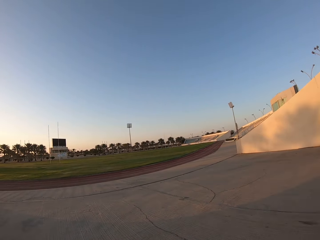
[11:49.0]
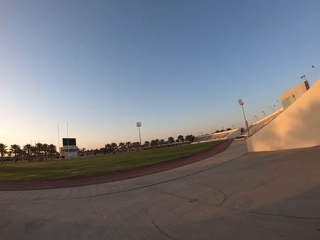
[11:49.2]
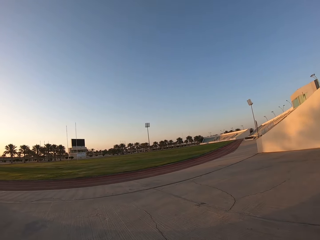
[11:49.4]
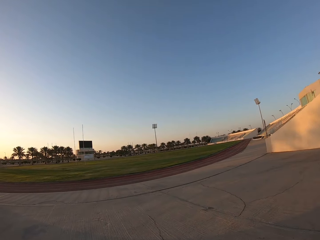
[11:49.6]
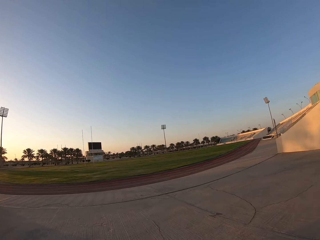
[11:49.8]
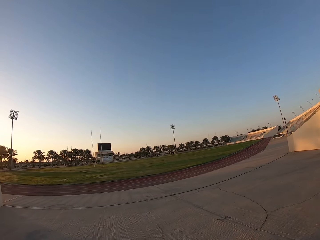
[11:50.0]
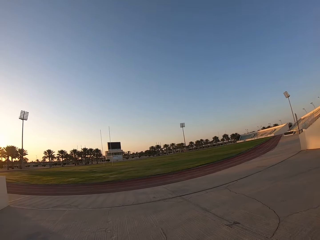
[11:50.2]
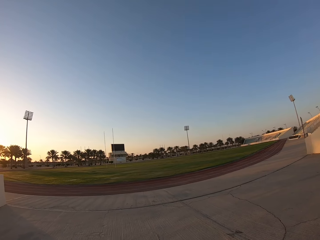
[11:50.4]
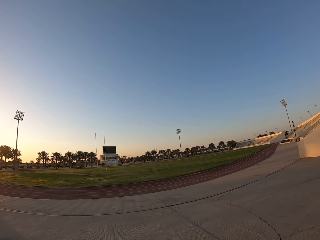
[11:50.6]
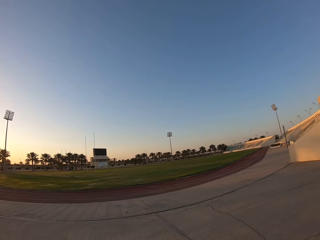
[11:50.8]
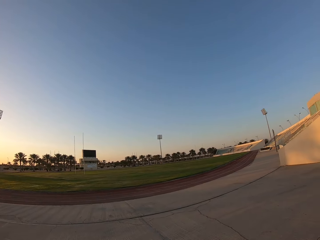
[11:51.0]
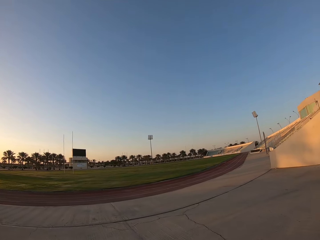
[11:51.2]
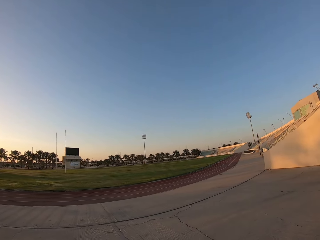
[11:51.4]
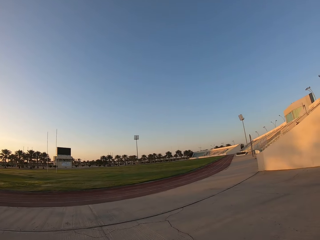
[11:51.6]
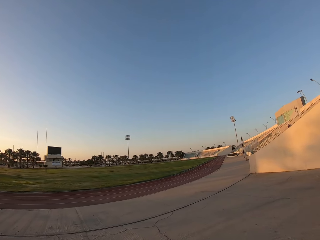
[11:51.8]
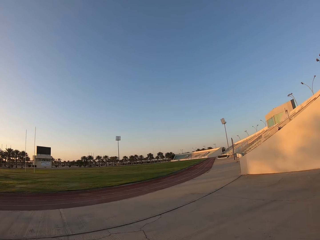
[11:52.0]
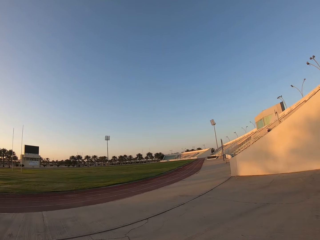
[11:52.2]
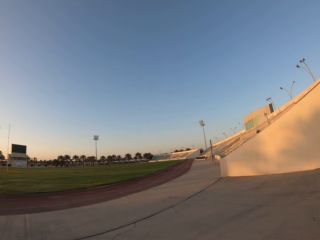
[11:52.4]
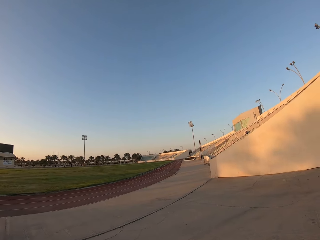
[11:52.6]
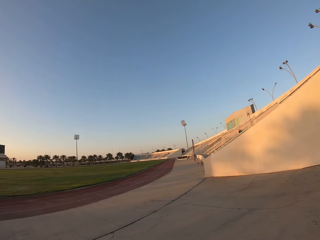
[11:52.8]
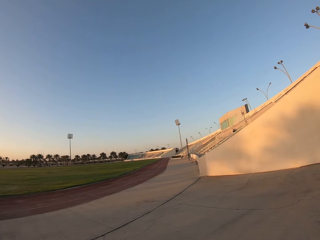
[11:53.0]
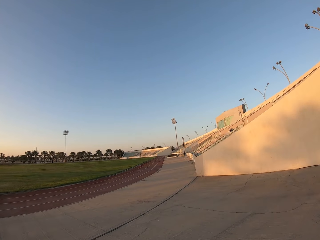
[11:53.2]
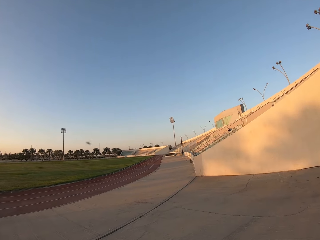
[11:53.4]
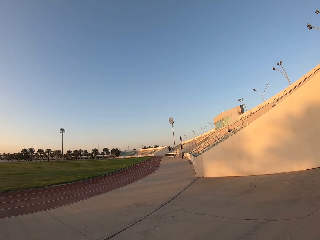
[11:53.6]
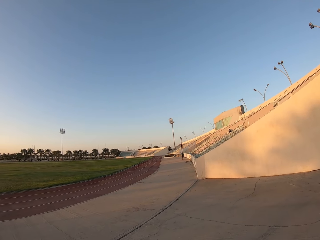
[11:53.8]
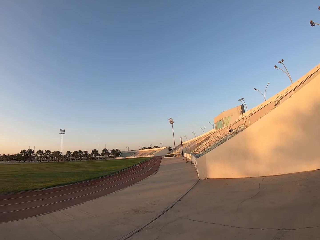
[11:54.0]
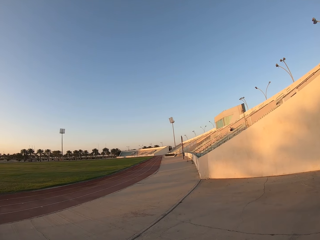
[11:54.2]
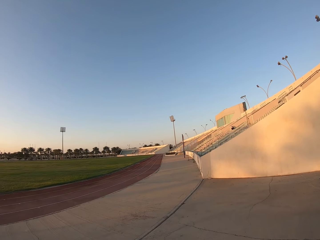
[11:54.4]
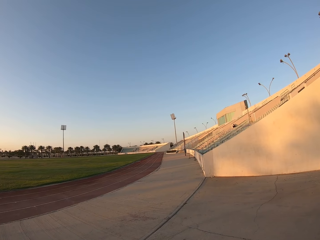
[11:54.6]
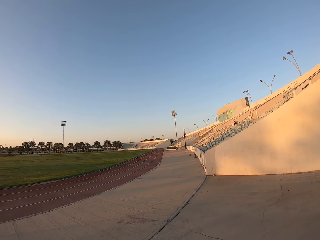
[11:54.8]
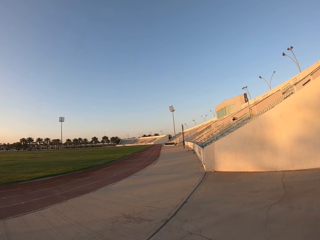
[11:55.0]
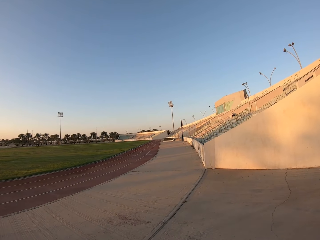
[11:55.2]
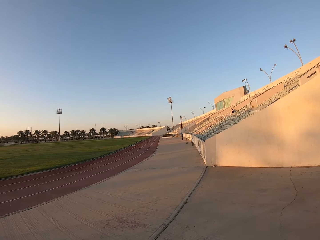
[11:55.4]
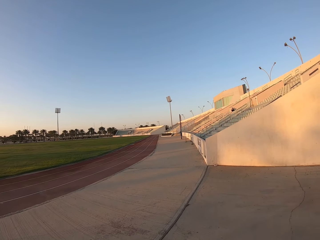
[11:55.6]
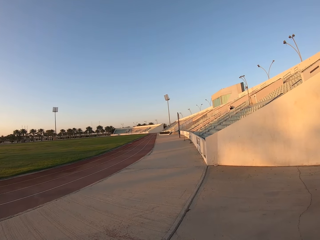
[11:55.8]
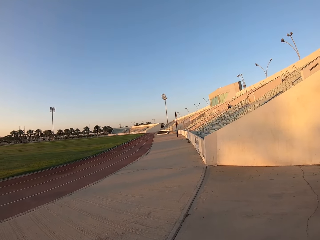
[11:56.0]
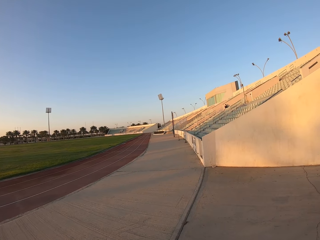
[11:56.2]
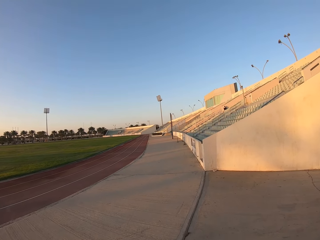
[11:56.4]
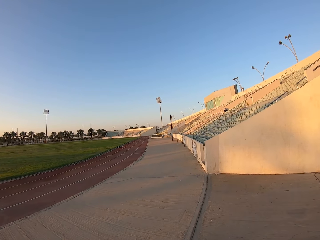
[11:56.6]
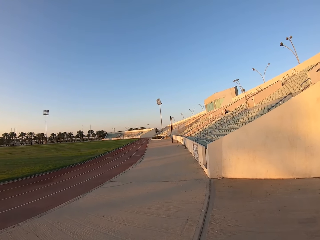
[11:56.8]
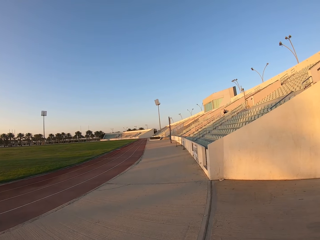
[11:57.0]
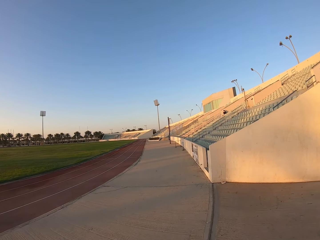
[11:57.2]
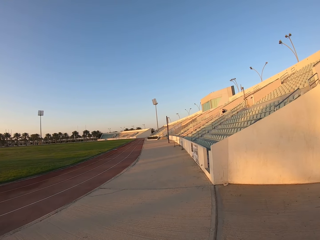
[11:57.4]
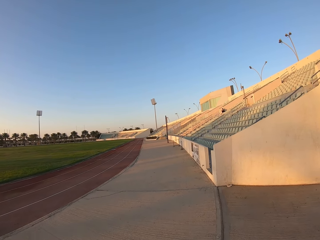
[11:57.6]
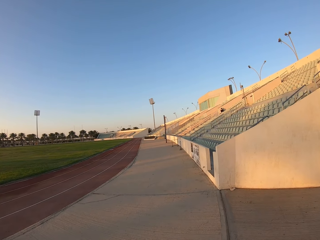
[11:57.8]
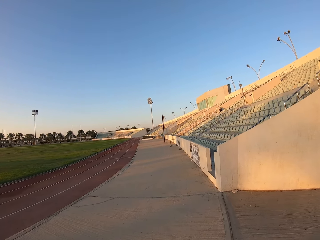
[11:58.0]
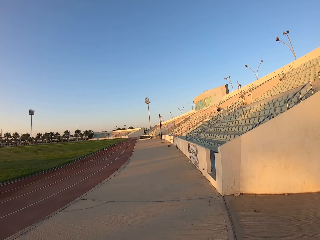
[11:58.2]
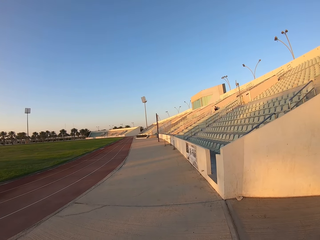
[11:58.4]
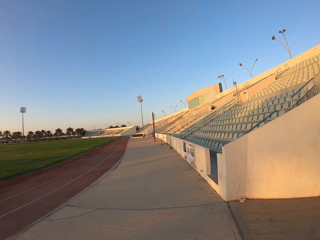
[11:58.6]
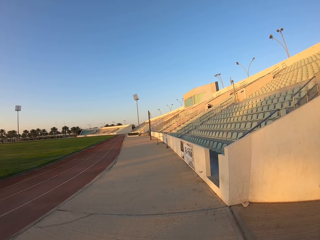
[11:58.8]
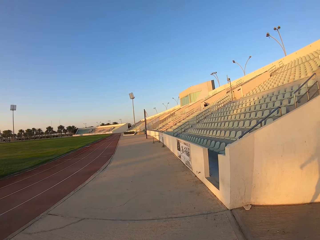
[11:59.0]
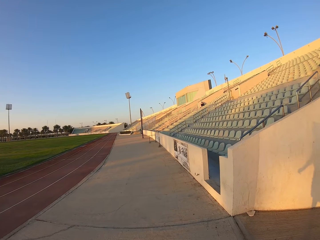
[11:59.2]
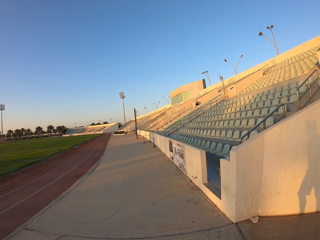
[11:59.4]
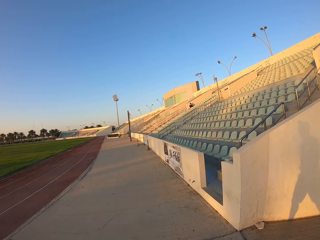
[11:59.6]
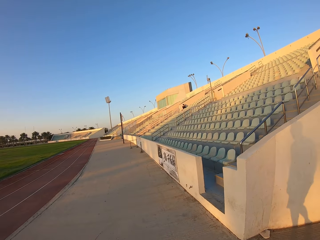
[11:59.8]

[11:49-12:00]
The camera wearer looks around.

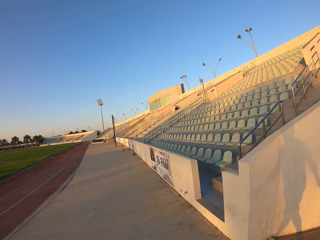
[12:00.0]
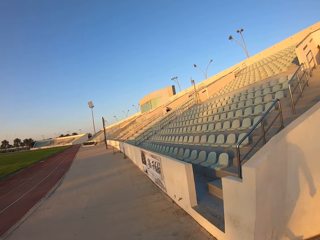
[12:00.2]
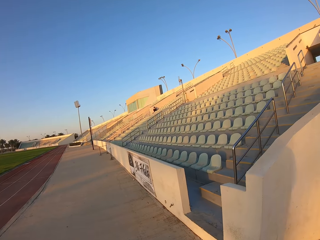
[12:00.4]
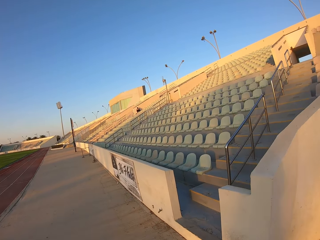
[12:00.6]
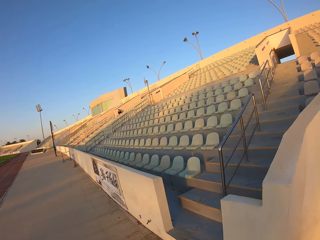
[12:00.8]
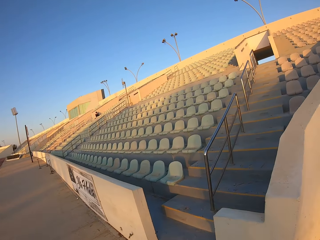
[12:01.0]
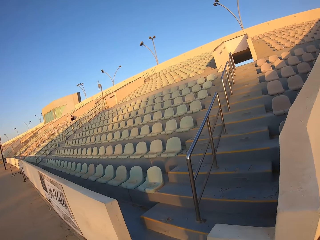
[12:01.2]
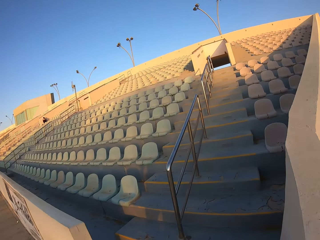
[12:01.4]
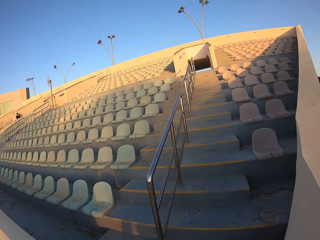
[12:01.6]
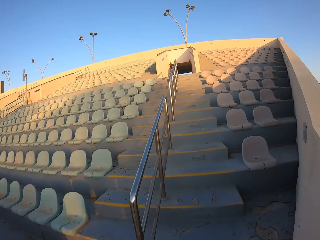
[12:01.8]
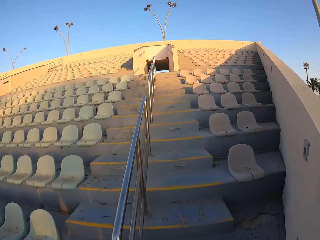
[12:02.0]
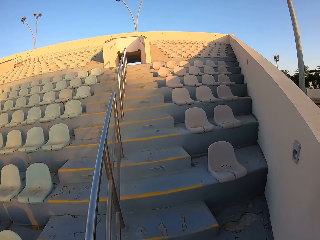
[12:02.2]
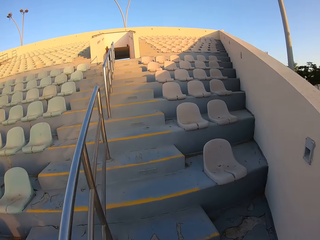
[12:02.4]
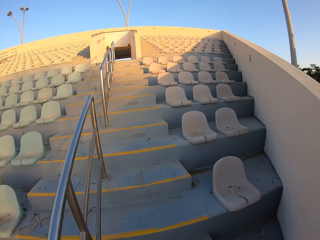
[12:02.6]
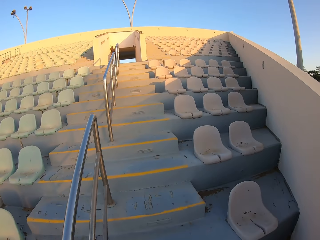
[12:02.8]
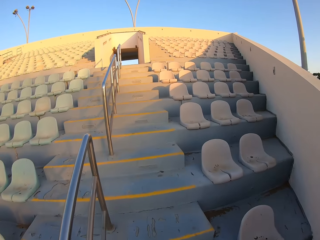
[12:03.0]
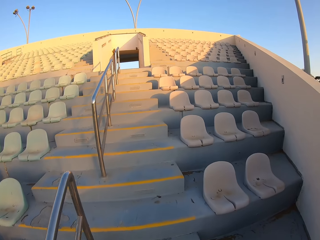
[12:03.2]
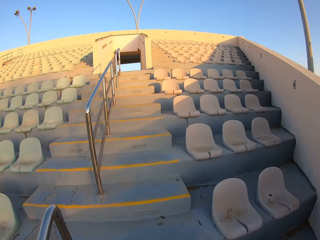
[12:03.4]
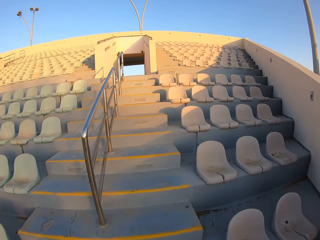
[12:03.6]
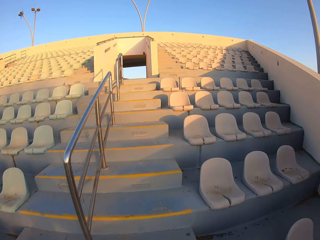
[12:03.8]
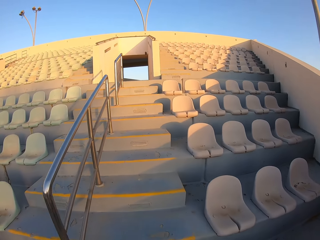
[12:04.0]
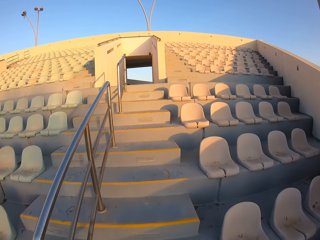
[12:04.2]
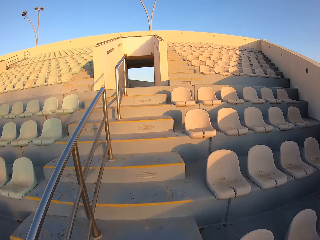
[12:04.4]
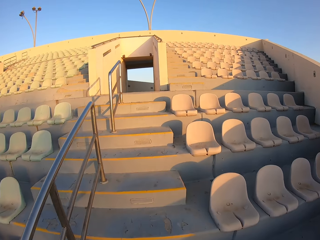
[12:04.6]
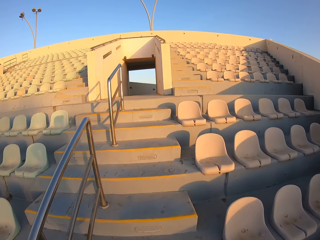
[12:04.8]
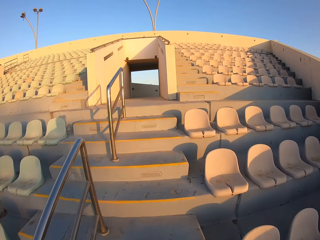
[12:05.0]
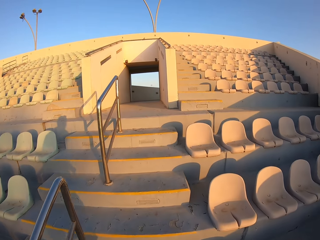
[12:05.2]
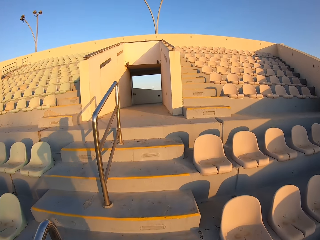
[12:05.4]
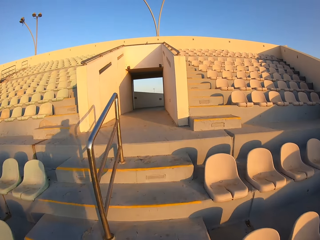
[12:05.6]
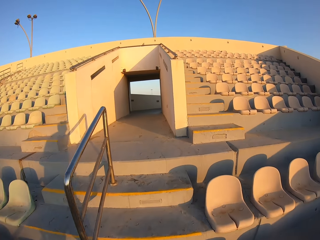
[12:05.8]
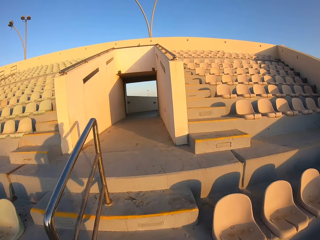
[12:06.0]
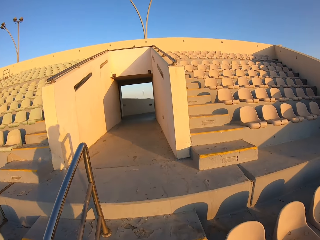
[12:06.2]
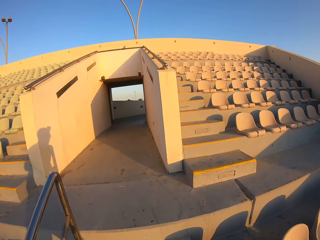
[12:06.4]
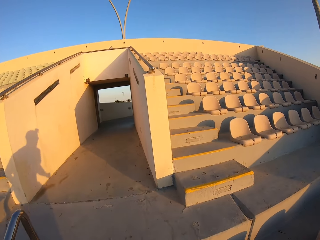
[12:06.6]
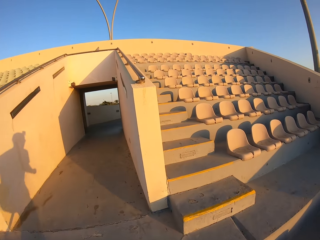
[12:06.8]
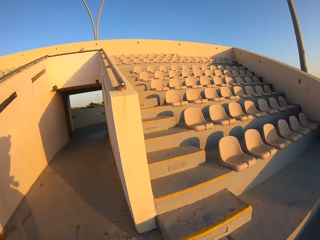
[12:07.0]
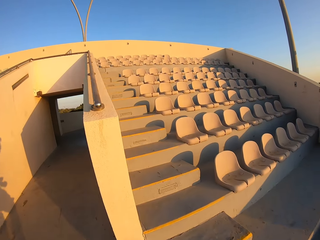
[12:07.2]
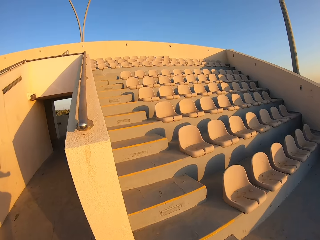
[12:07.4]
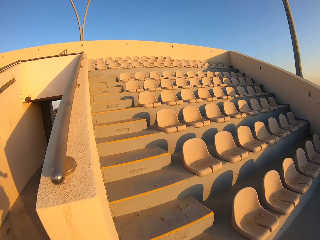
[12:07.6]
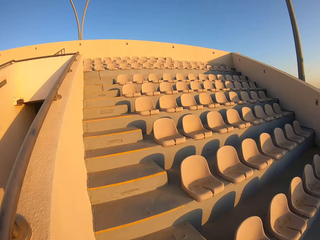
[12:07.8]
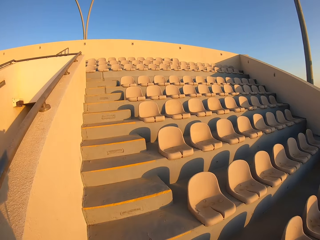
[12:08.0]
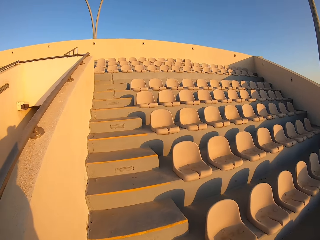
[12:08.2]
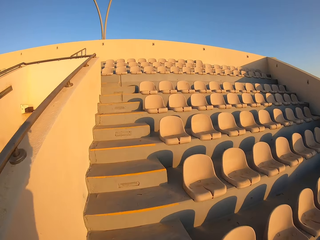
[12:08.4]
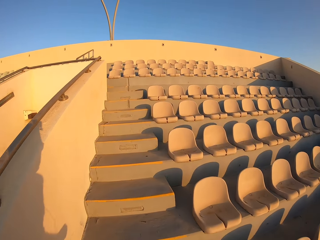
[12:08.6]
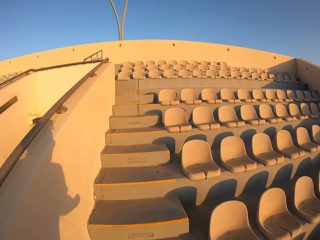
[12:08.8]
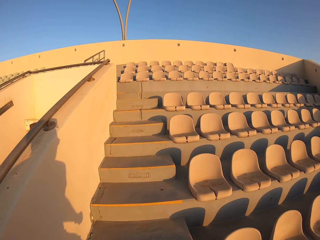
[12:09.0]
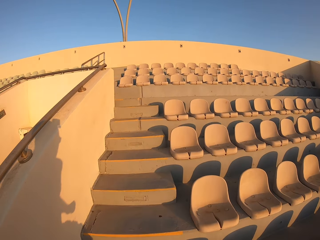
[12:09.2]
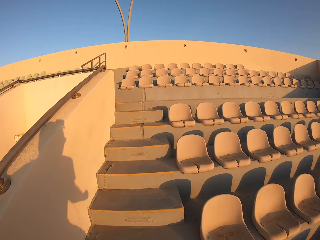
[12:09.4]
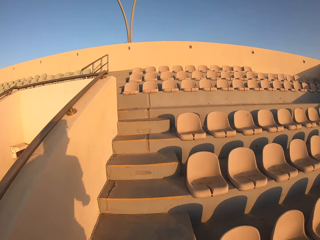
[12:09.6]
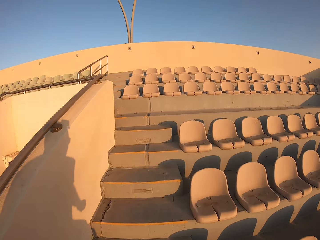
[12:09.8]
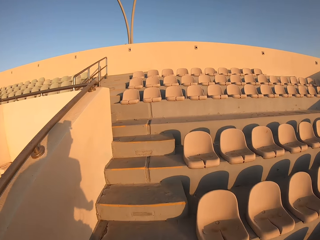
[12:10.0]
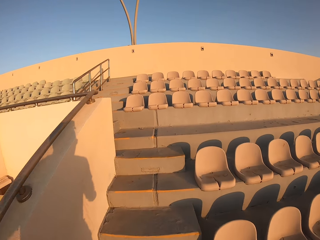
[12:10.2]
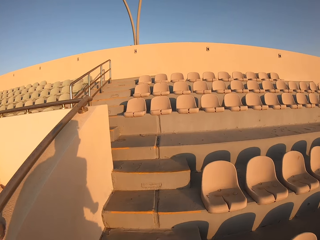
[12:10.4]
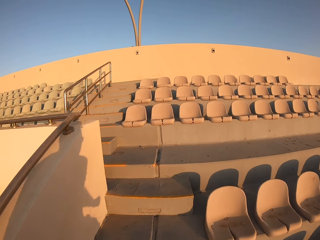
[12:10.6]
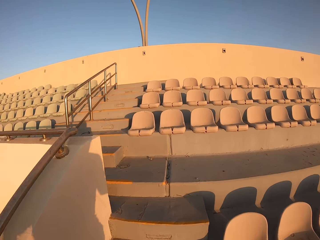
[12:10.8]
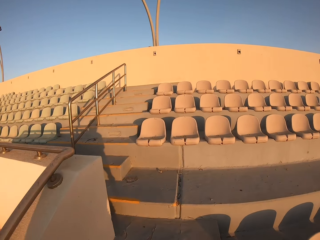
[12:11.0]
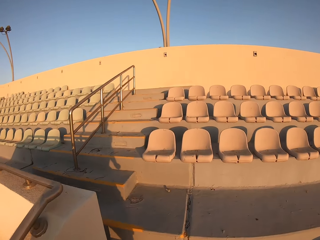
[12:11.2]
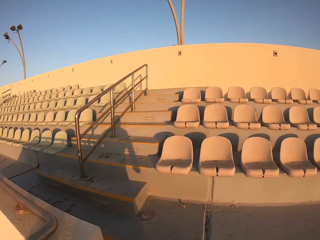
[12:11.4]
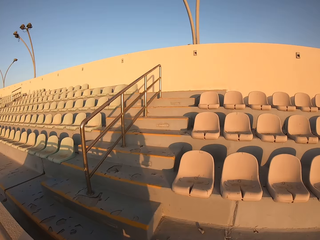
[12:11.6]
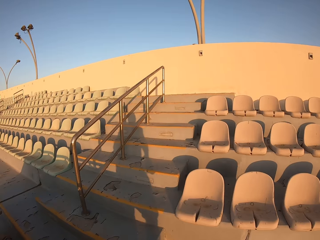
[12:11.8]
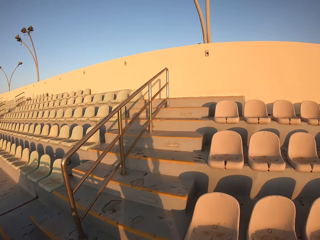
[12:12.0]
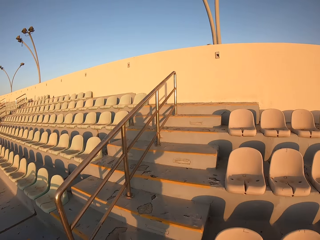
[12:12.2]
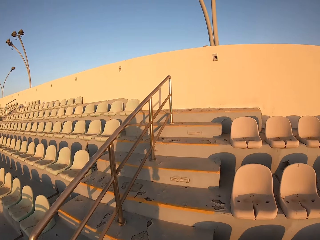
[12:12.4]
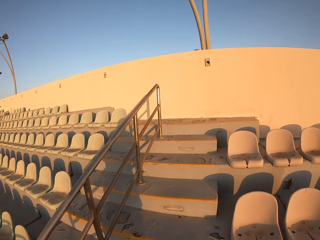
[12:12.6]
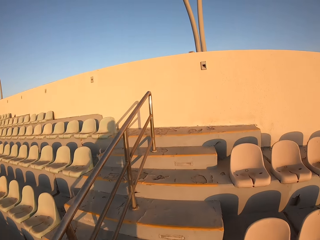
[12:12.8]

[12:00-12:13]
The camera wearer jogs up the stairs.
